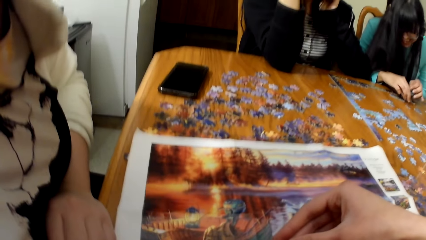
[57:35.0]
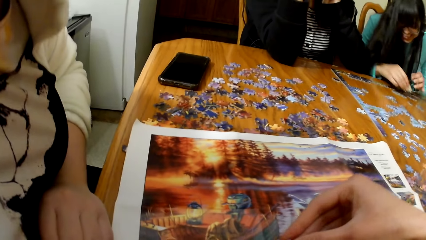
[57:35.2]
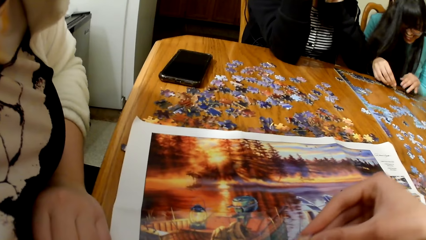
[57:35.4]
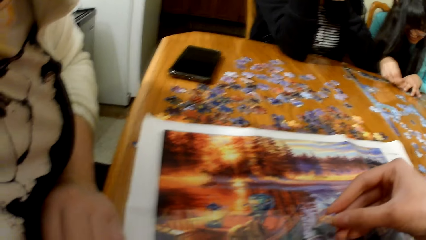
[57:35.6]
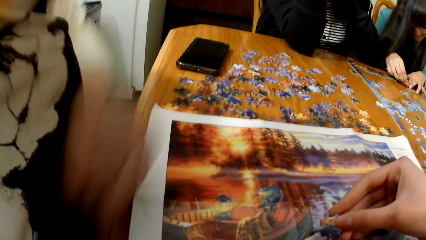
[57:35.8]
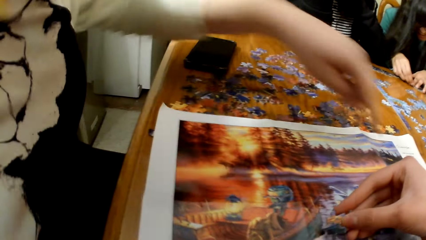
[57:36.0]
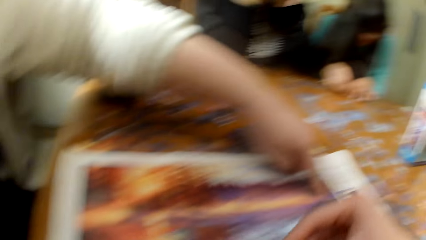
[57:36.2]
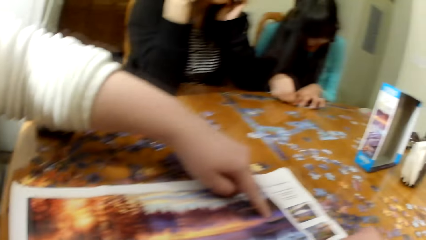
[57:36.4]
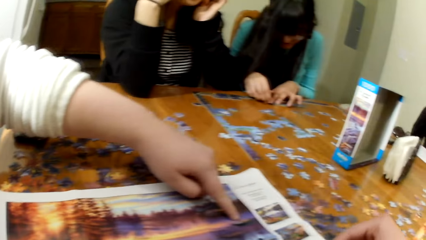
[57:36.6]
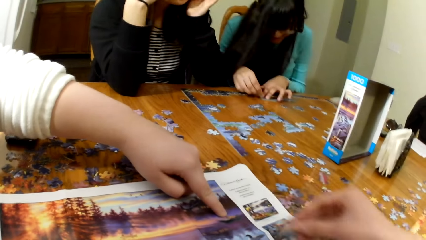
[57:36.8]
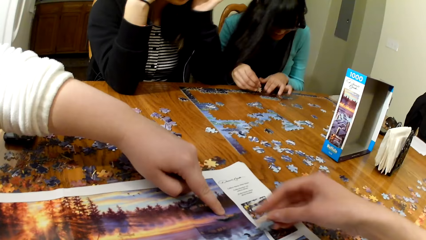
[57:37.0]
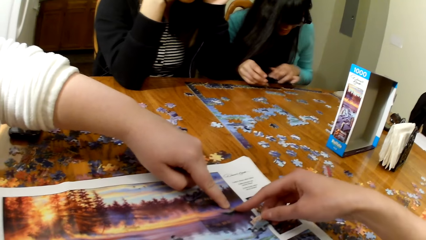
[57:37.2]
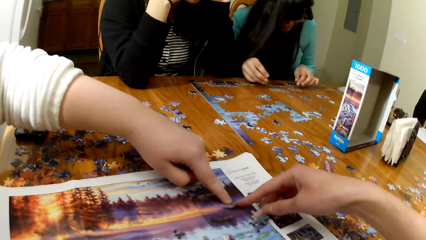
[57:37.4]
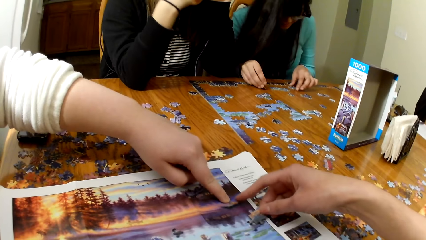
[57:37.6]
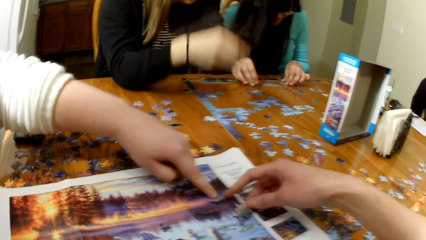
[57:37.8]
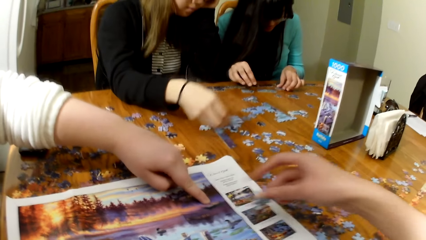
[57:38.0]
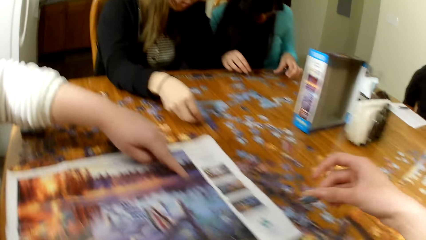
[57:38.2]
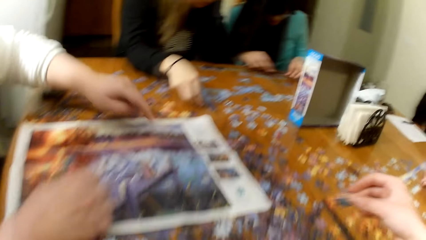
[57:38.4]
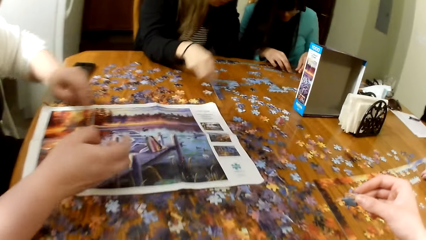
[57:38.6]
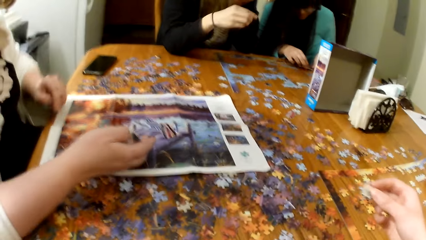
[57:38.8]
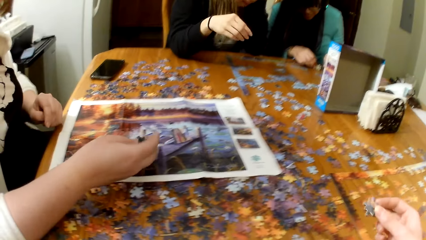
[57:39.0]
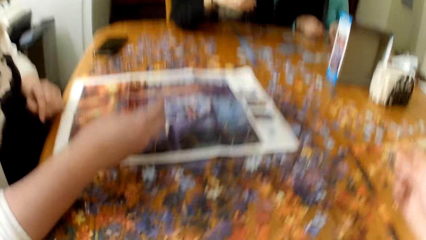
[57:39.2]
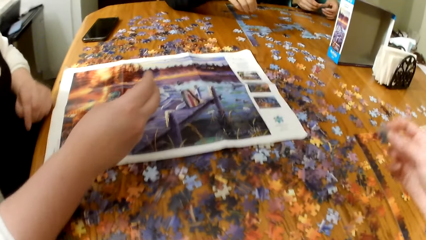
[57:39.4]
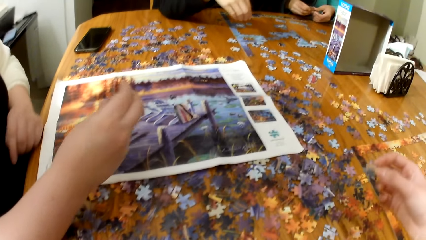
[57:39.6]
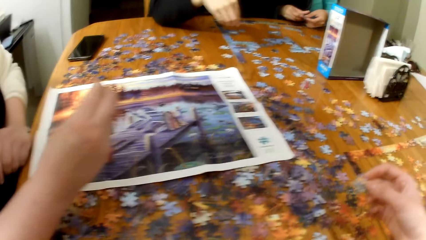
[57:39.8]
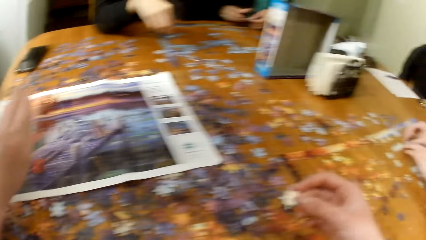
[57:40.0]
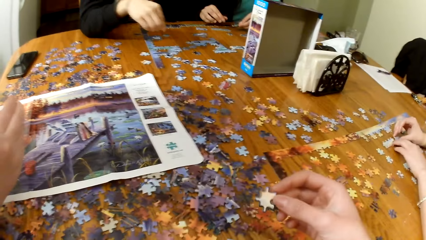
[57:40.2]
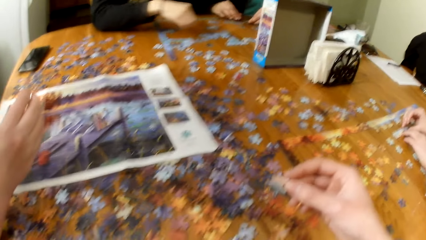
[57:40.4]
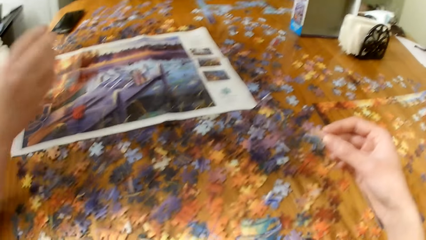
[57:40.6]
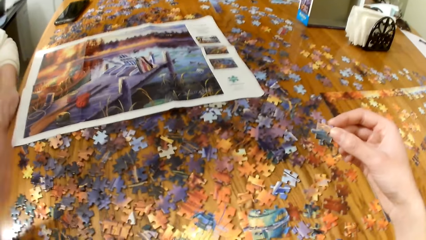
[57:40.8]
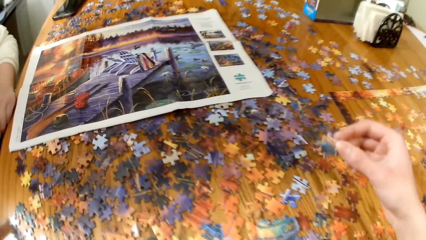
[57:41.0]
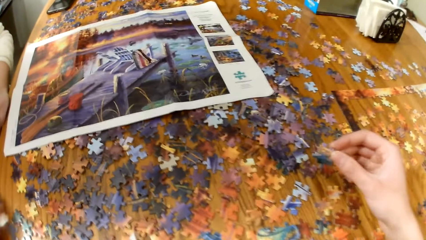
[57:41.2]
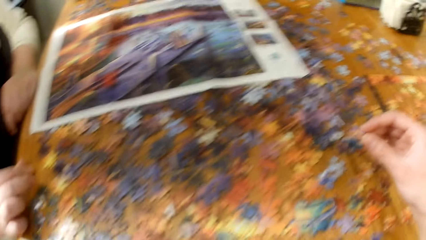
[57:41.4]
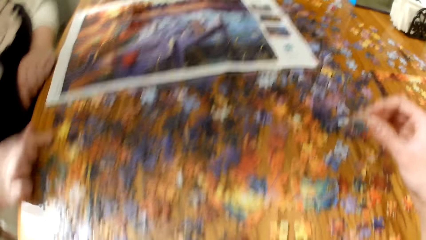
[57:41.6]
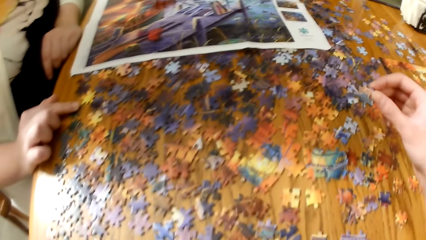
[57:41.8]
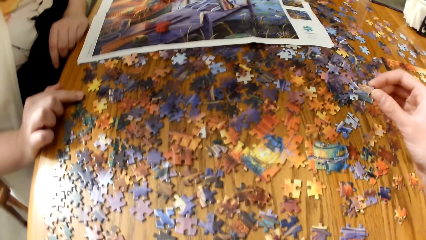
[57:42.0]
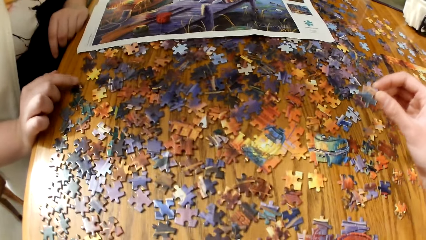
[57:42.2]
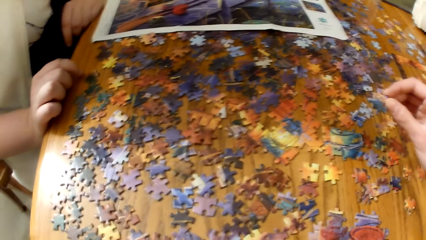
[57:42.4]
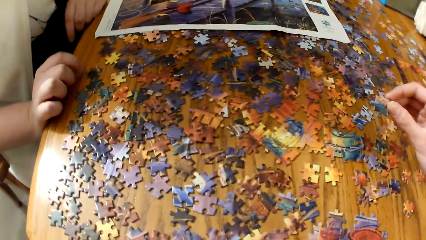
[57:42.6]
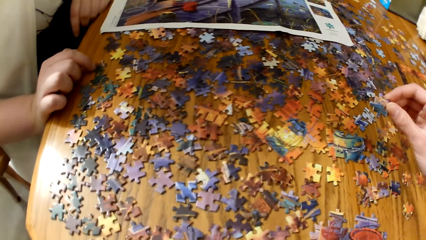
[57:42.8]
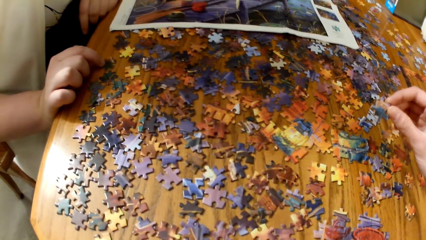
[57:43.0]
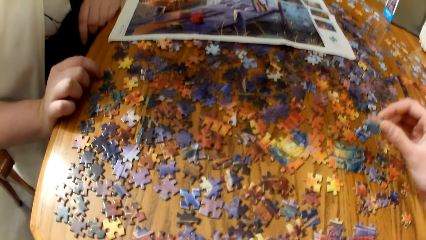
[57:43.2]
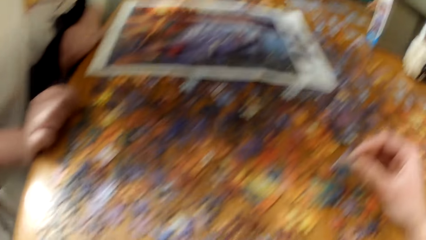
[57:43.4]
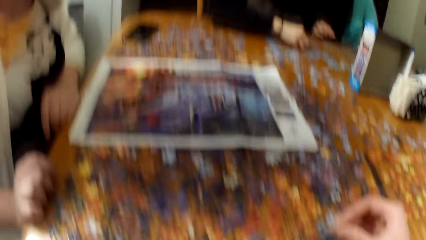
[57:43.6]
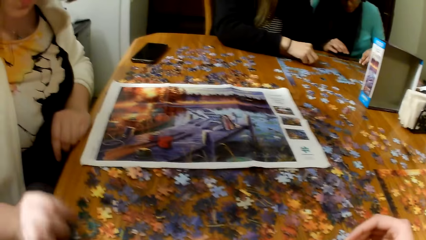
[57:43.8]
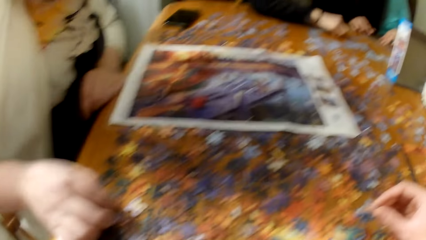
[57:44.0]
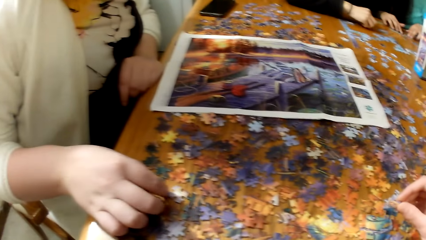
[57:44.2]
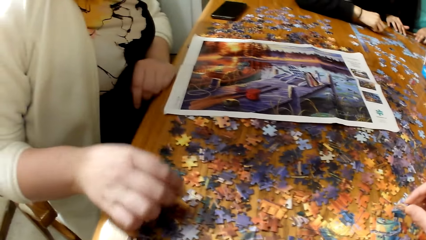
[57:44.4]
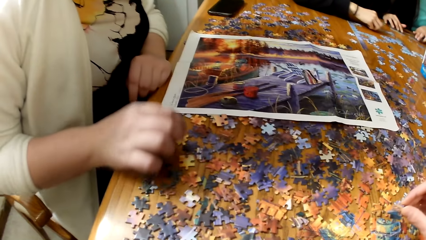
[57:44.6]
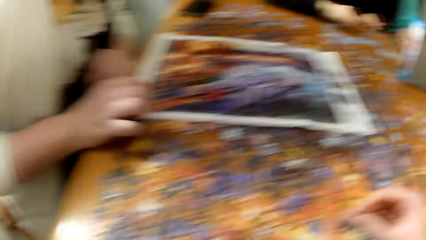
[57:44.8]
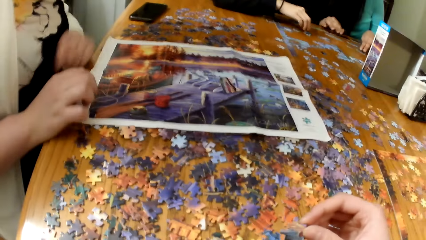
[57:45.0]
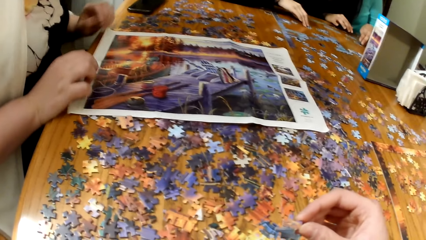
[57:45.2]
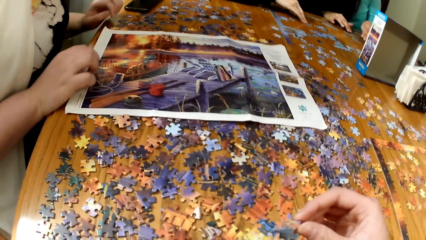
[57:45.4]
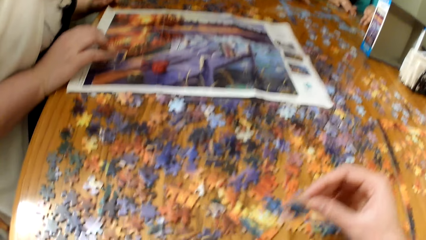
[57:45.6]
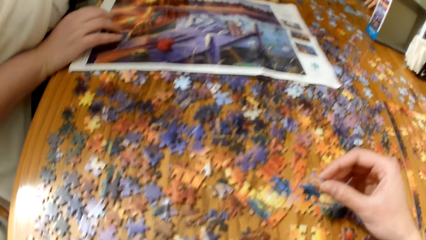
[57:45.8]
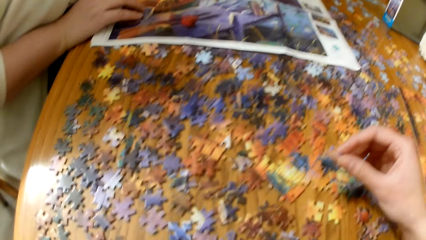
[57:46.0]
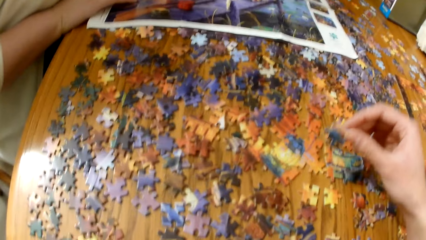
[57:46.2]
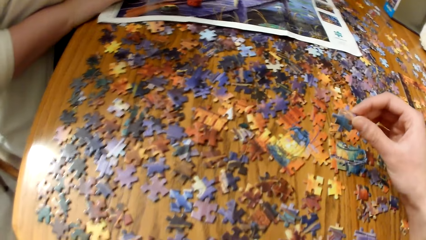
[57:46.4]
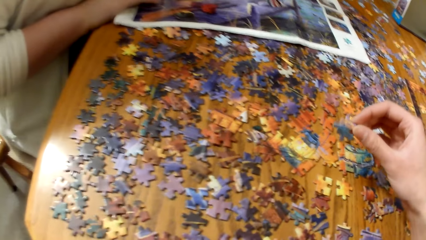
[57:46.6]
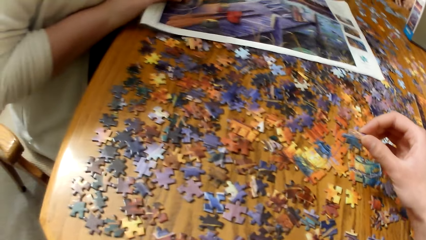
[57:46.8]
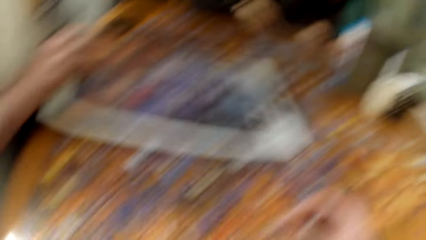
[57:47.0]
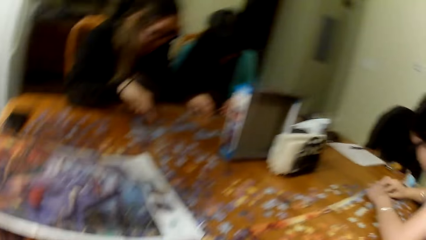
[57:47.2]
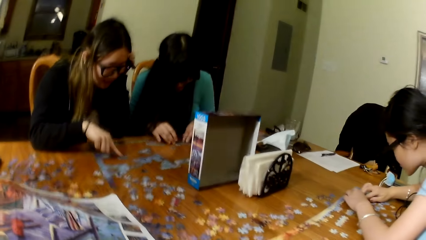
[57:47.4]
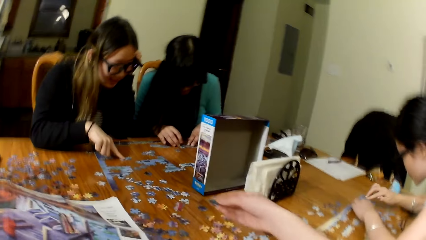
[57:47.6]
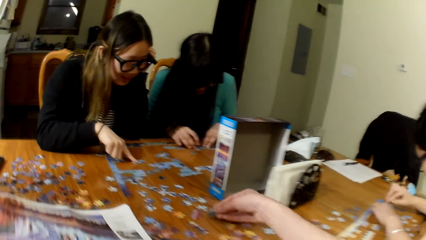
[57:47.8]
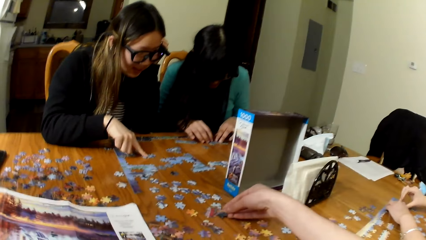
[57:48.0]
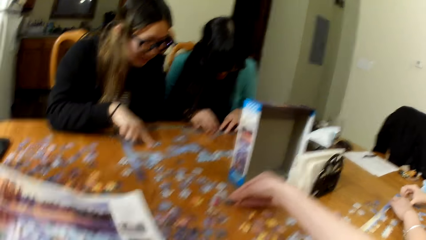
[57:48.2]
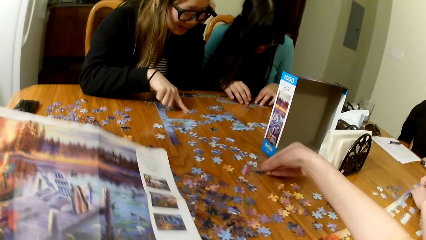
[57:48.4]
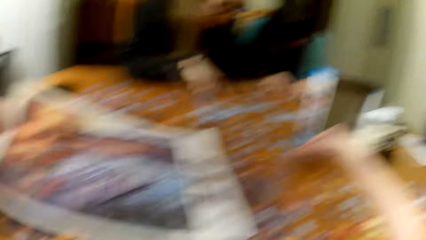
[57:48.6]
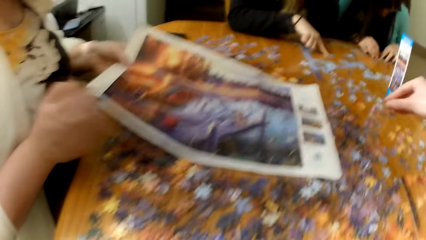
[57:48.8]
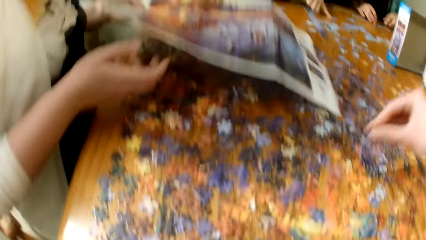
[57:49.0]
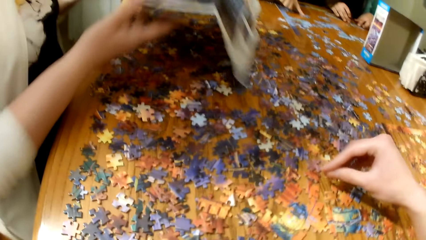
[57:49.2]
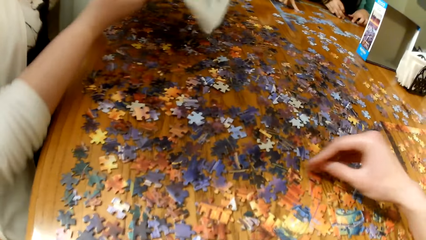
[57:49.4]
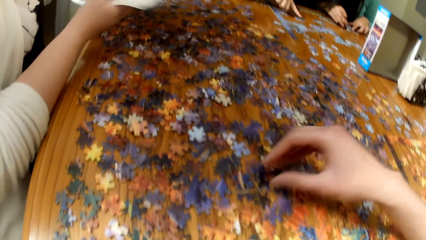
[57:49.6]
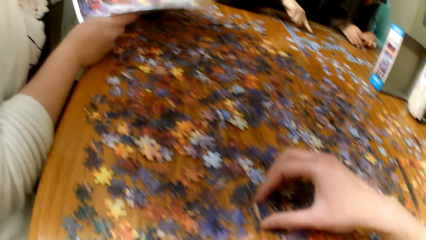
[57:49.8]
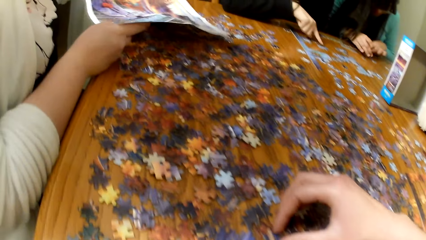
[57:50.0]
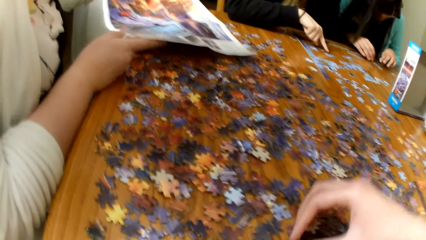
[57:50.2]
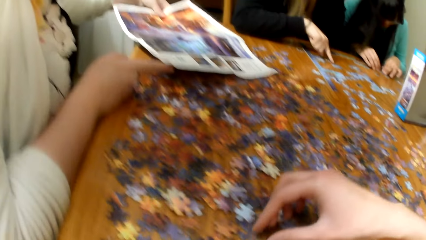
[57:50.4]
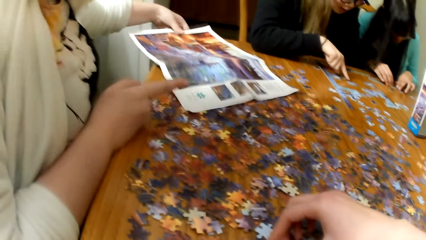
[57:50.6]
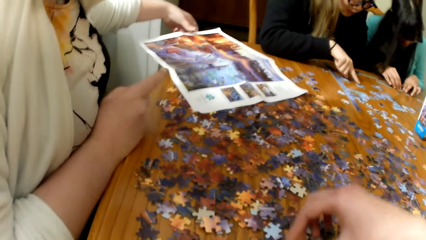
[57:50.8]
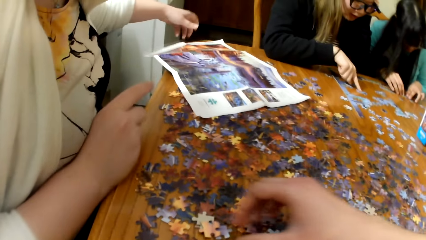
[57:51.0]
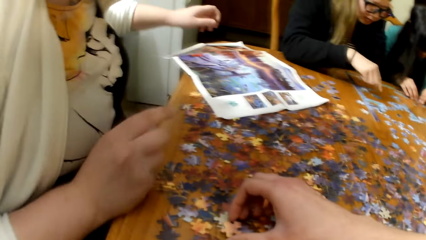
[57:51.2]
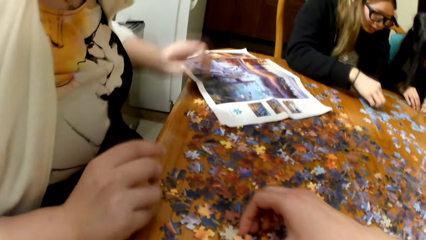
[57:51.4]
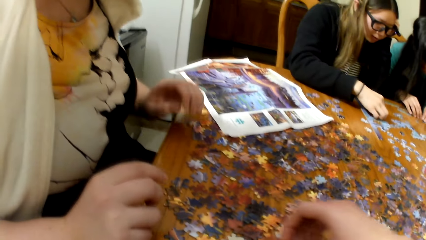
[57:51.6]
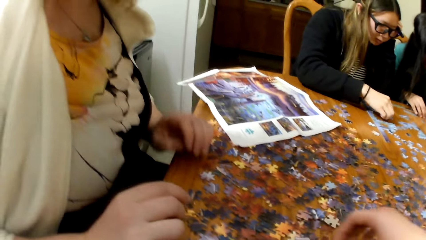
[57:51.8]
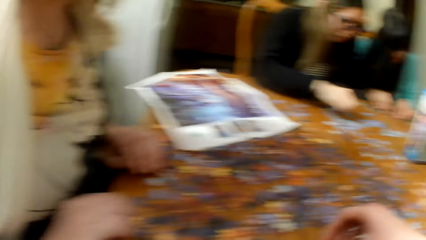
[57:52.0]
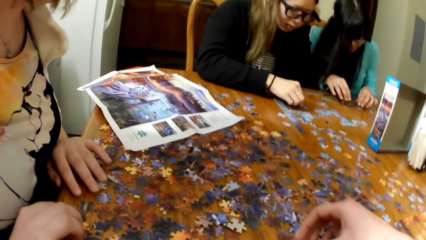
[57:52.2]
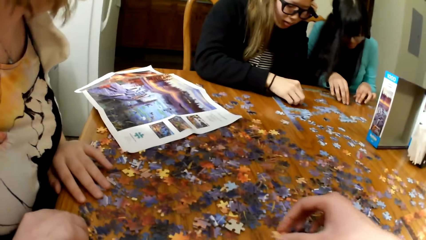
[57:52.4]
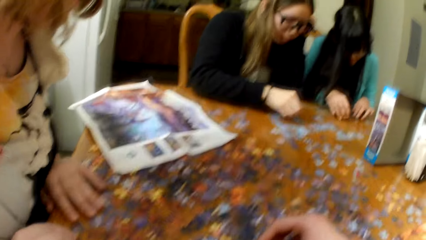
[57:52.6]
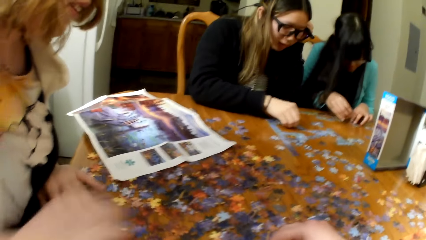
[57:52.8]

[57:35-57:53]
A lady plays the jigsaw puzzle. The camera wearer plays the jigsaw puzzle. Another lady plays the jigsaw puzzle. The camera wearer plays the jigsaw puzzle.
